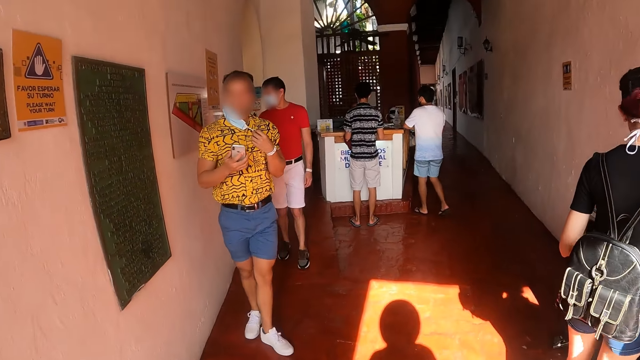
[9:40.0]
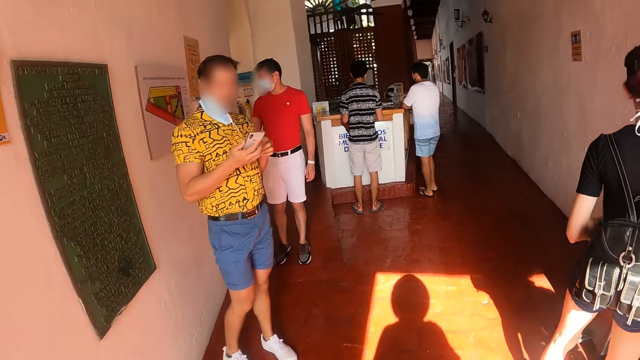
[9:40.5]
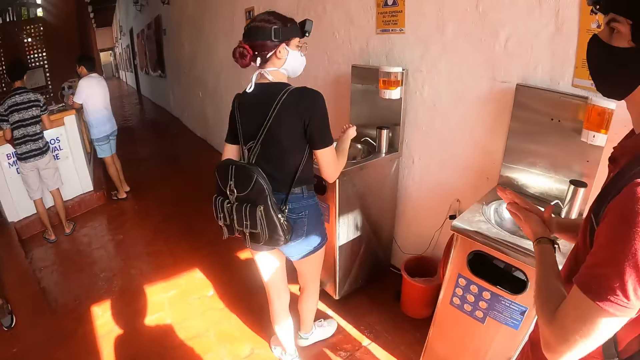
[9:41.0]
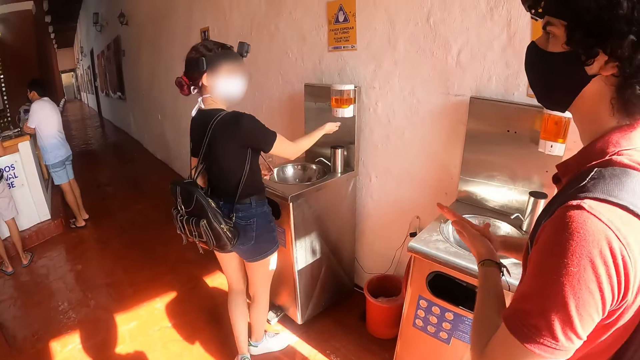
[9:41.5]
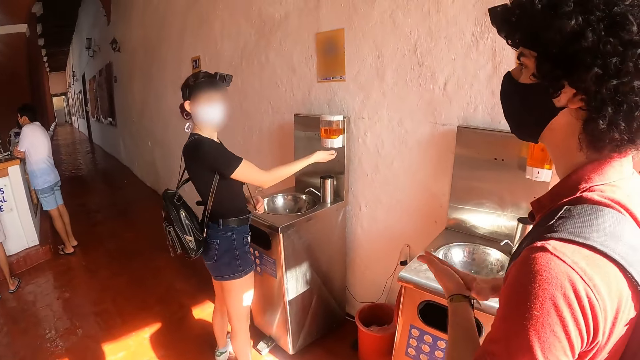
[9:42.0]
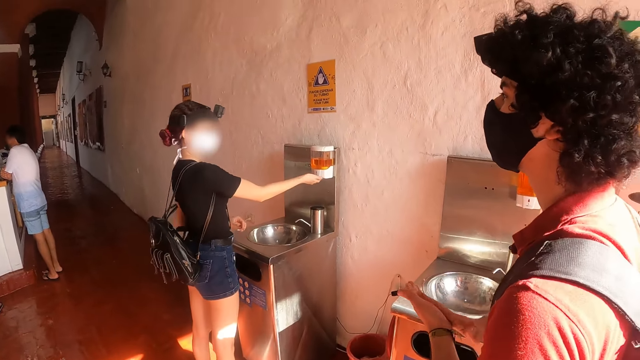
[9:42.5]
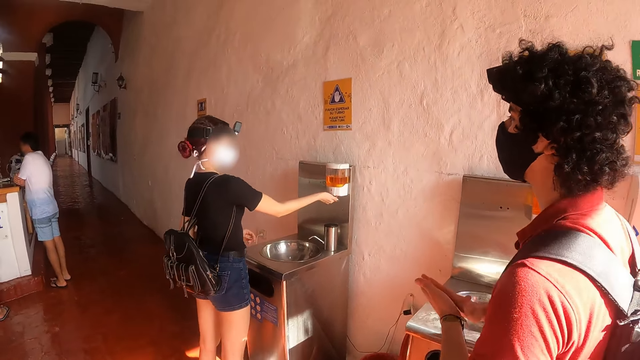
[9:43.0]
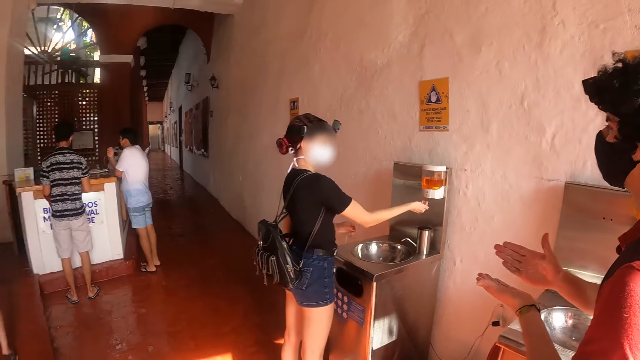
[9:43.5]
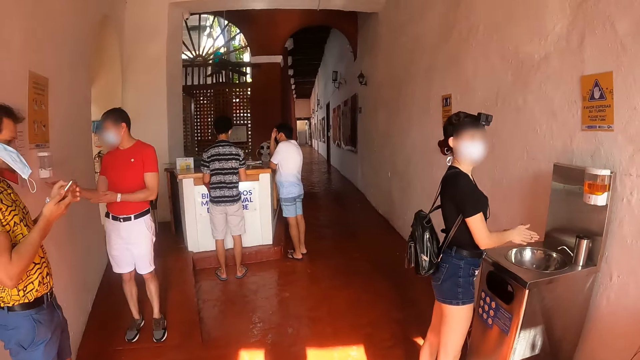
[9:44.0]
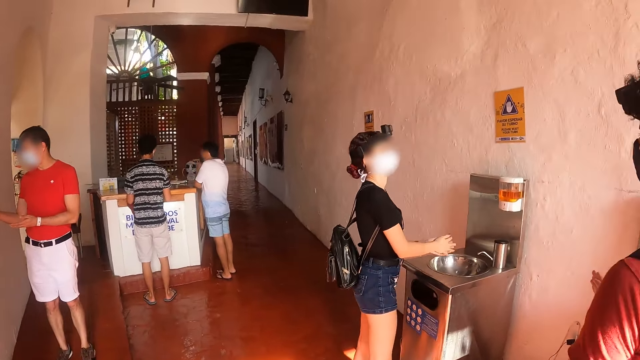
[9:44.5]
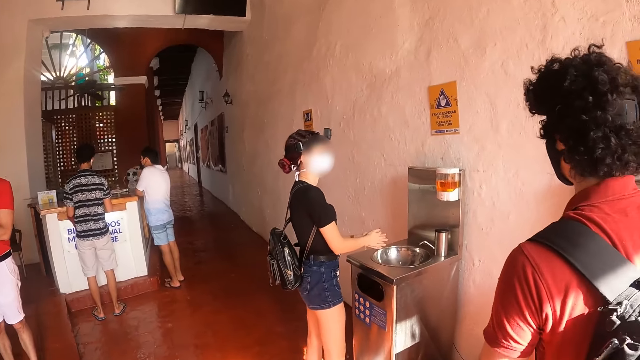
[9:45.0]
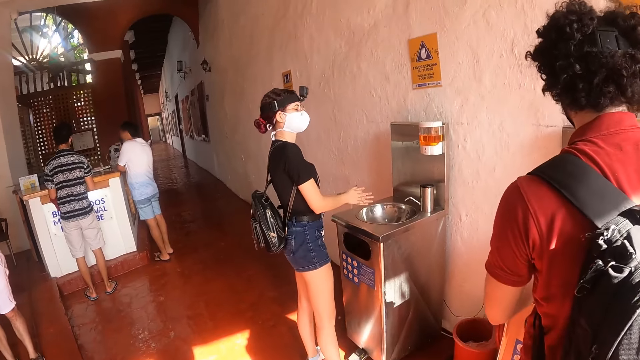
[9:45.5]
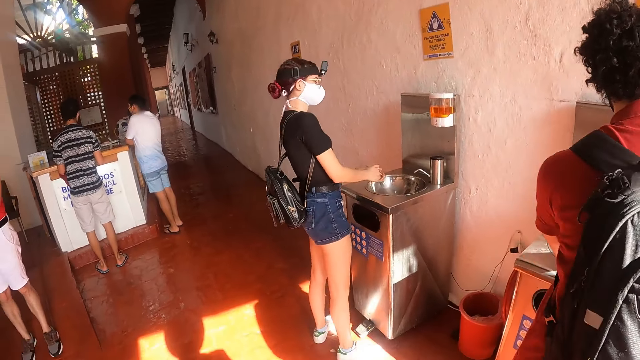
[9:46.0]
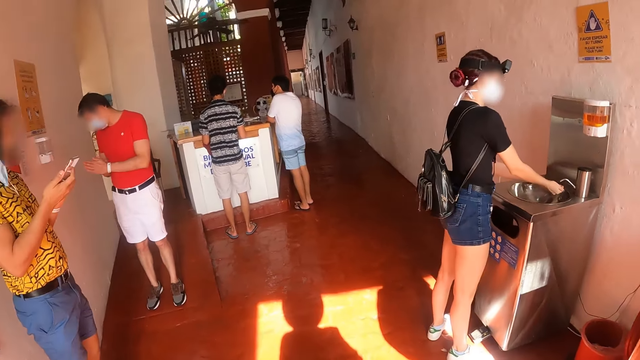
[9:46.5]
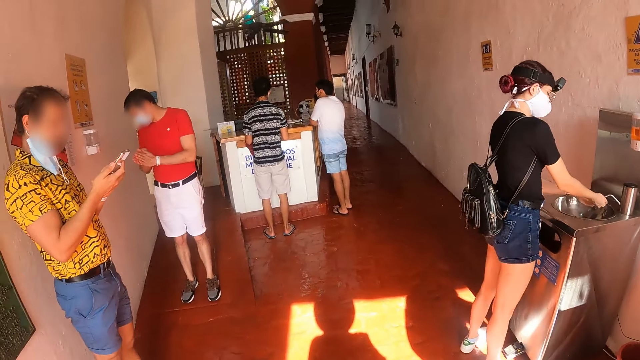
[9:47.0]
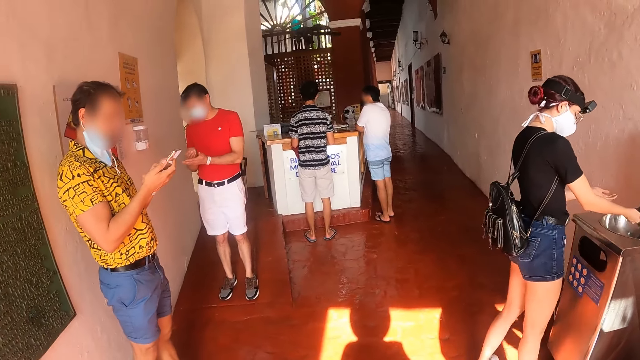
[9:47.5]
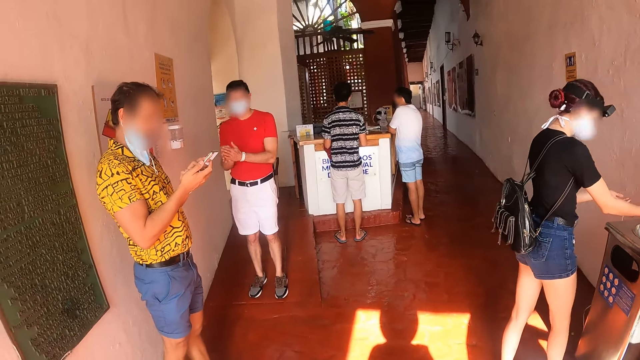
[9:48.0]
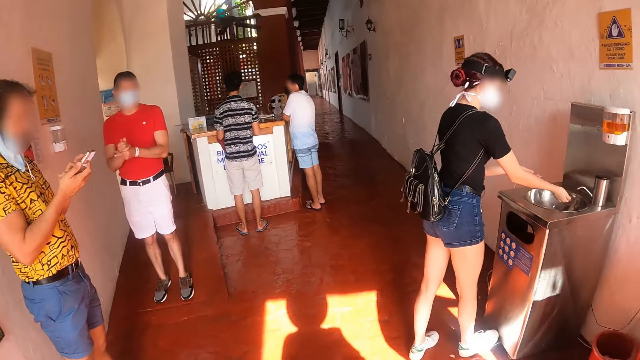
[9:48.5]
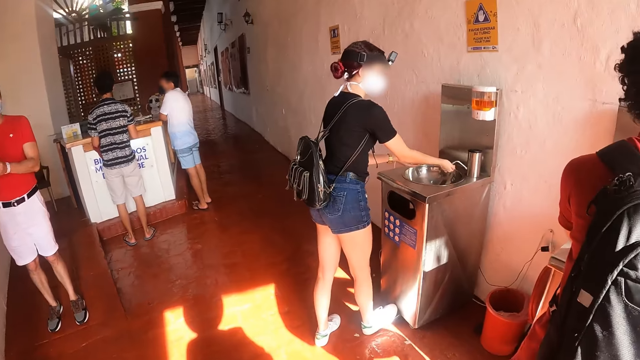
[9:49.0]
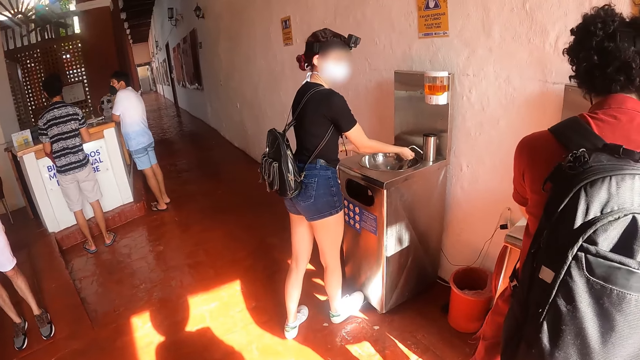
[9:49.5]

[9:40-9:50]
A man applies hand washing soap on his hands. A lady applies hand washing soap on her hands. A person rubs hands. Another person uses the sanitizer machine. The man converses with the lady. The camera wearer looks around. The other person rubs hands. The man washes his hands in the sink. The lady washes her hands in the sink. The camera wearer looks around.

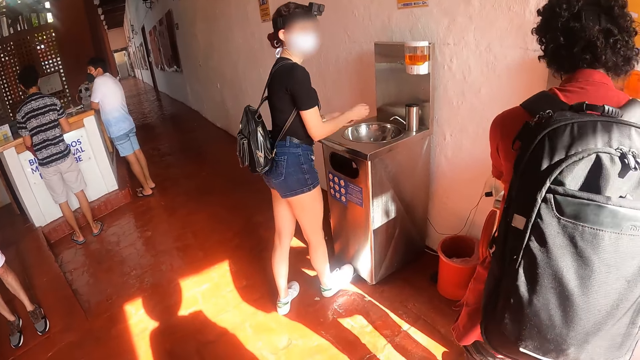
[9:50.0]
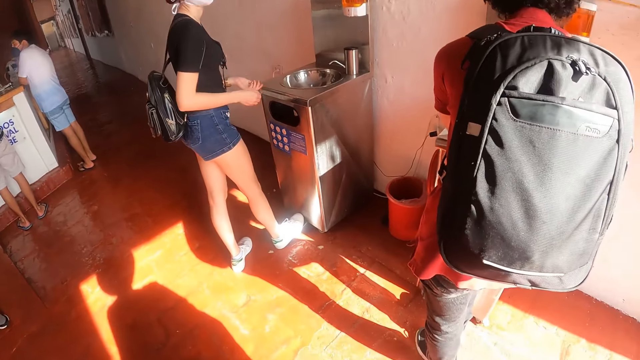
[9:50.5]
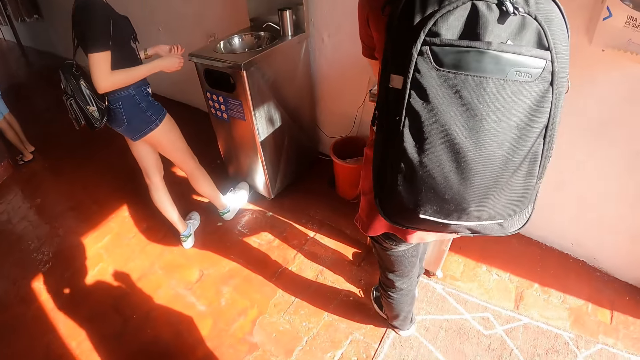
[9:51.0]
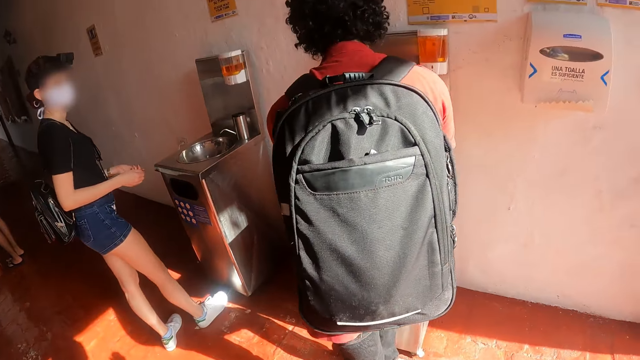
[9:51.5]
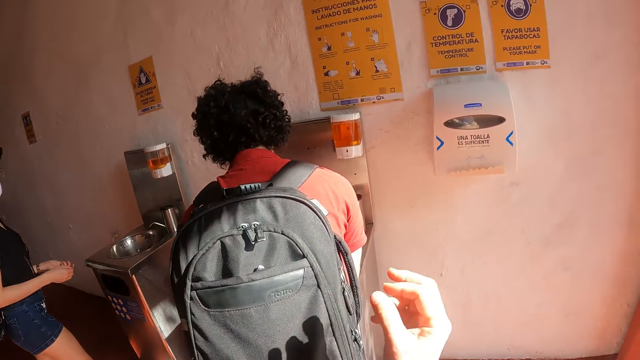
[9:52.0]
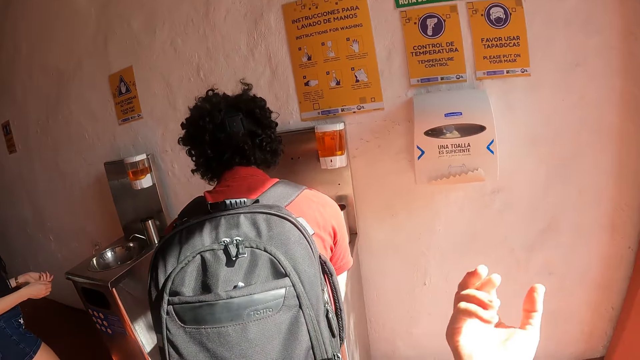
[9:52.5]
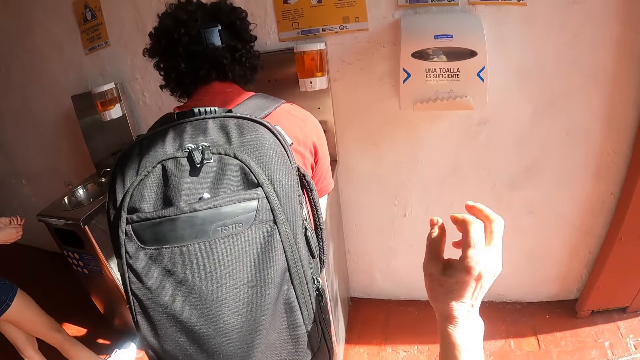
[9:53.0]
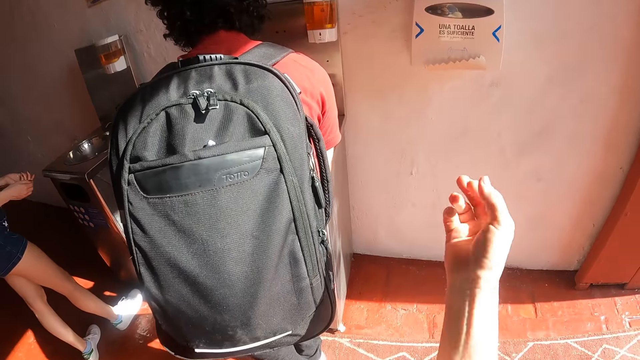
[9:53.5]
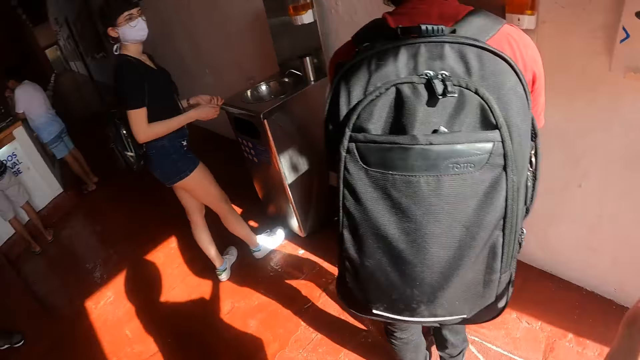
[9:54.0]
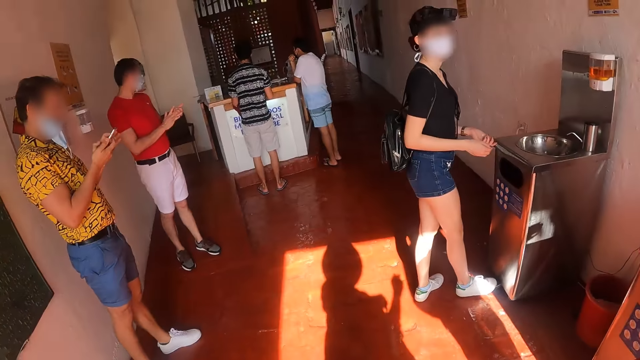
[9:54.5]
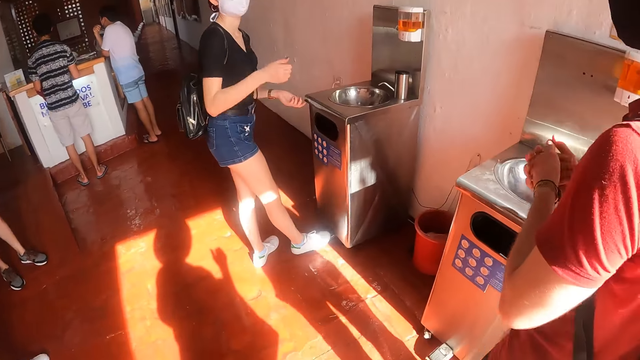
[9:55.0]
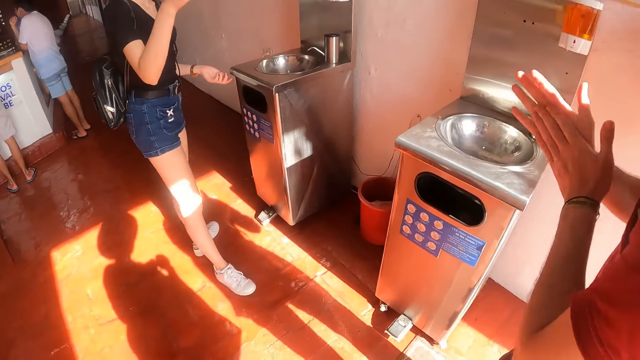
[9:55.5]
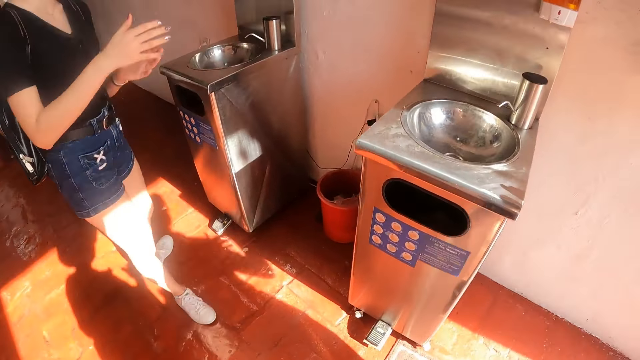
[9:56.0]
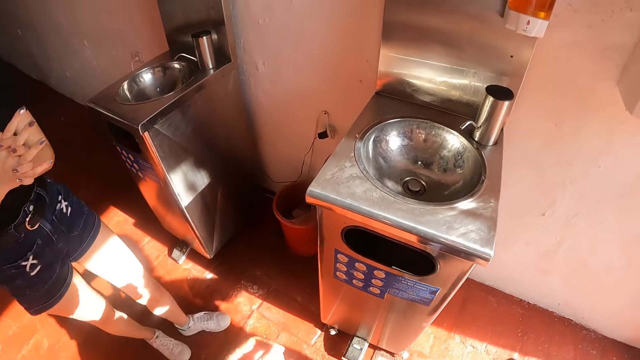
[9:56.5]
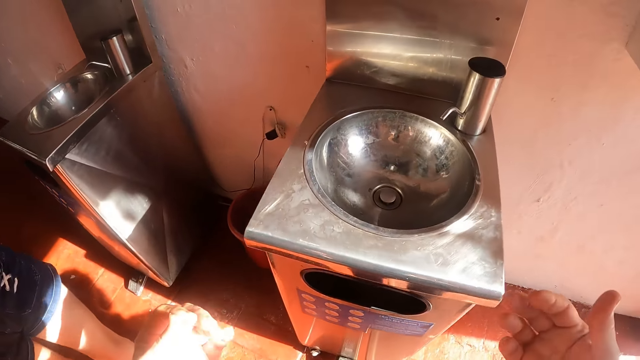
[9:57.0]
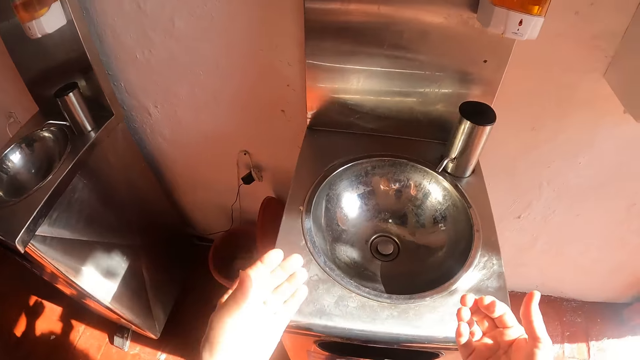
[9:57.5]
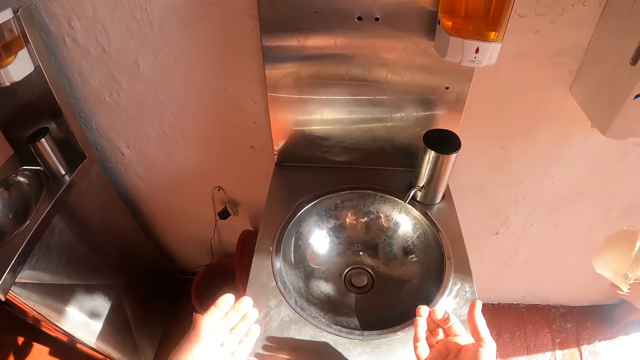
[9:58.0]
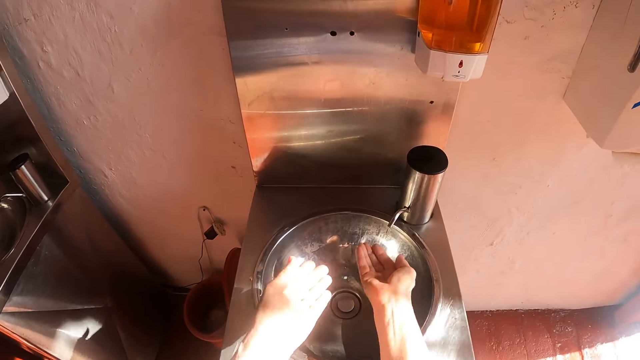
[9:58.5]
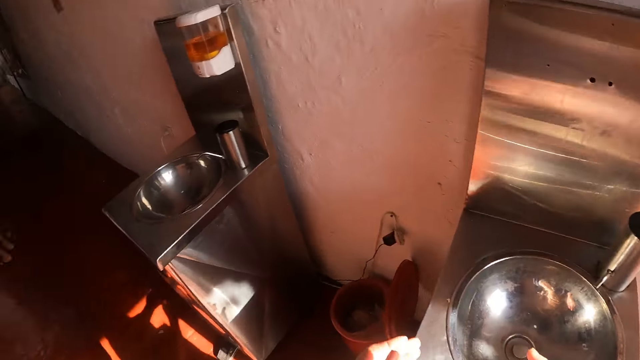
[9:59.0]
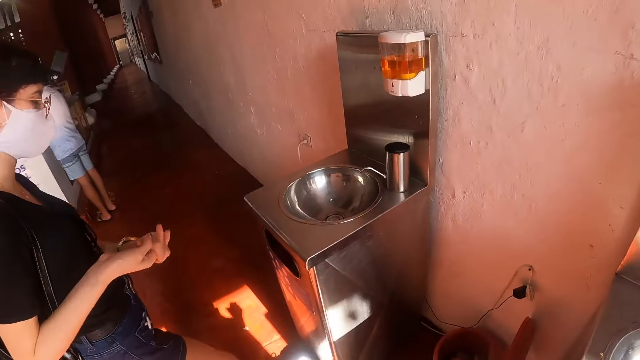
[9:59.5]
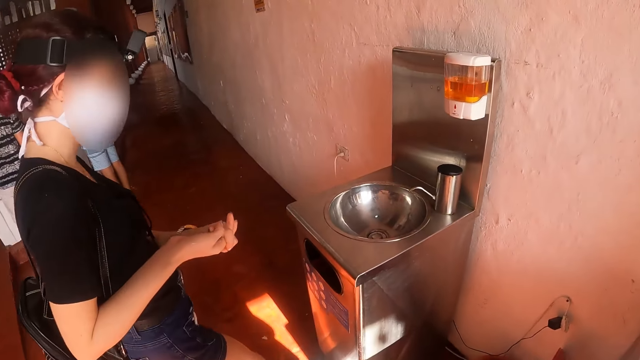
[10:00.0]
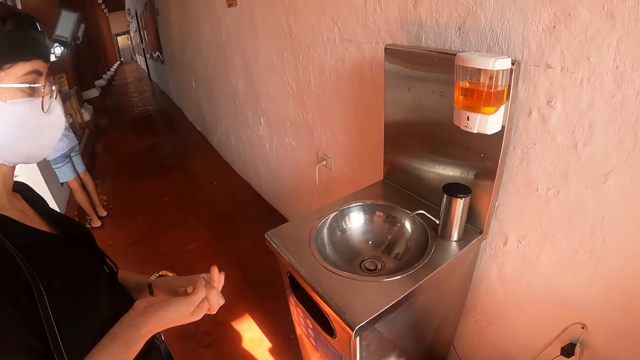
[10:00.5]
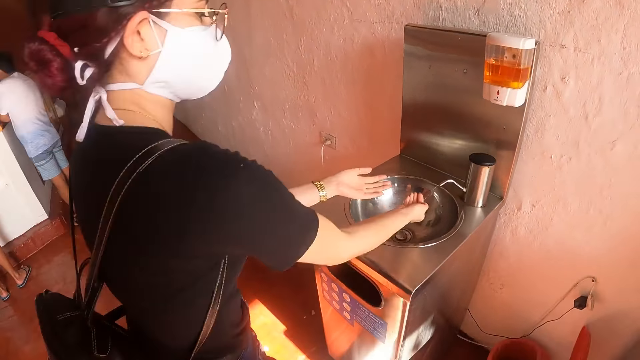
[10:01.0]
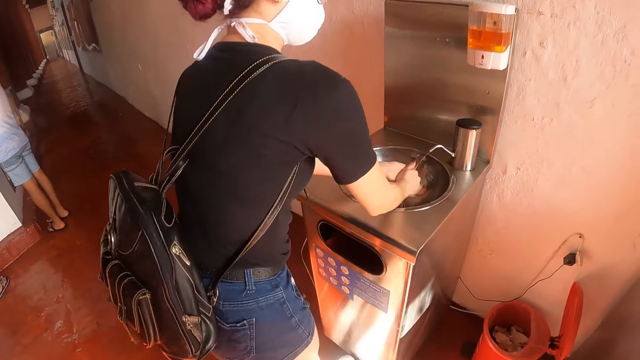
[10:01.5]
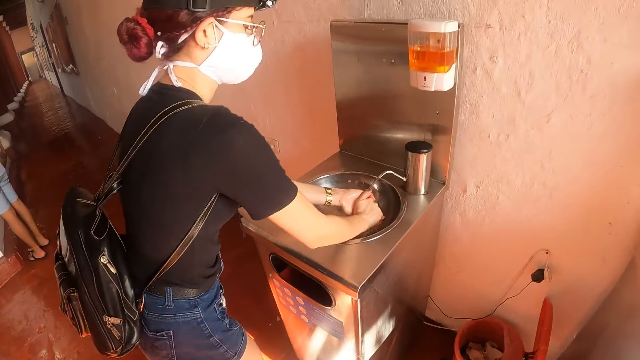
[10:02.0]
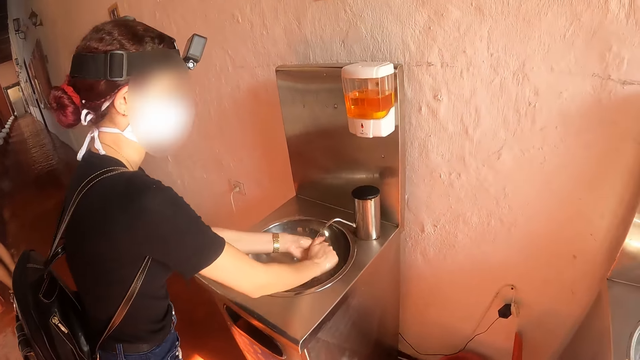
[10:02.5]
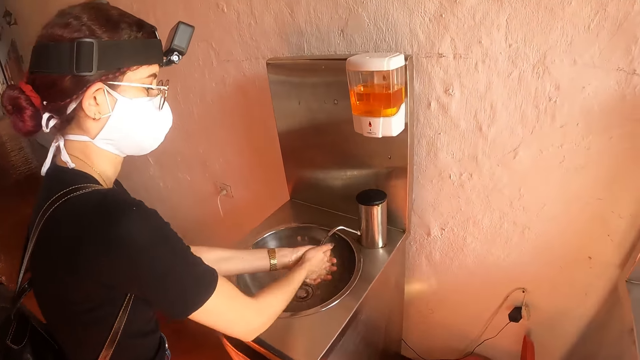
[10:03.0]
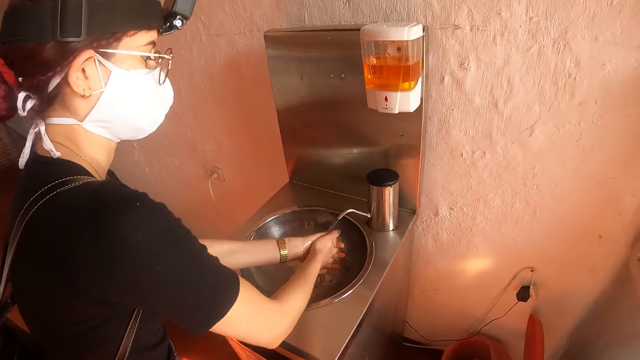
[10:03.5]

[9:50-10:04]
The lady stares at the man. The camera wearer stares at her hand behind the man. She raises hands and looks around. The man wipes his hands on the way towards the wall wipe paper box. The camera wearer walks closer to the sink. The man cuts wipe paper from the wall box. The camera wearer stretches her hands towards the sink. She washes hands. She stares at the other sink. The lady stands beside the sink and washes her hands in the sink.
